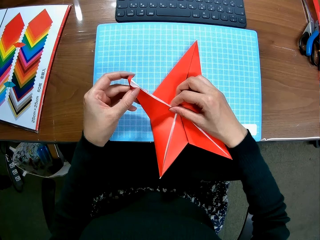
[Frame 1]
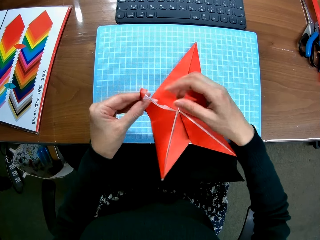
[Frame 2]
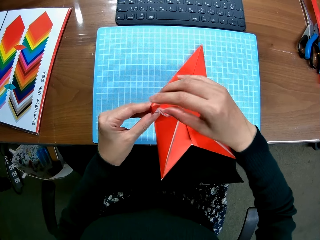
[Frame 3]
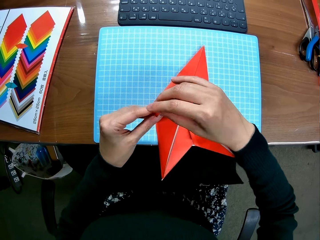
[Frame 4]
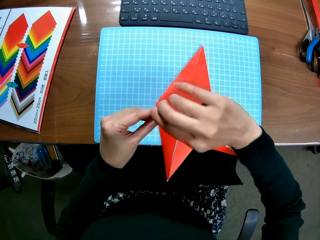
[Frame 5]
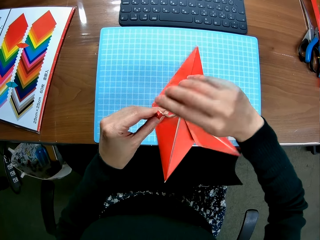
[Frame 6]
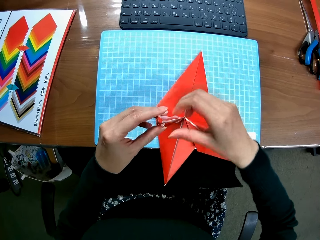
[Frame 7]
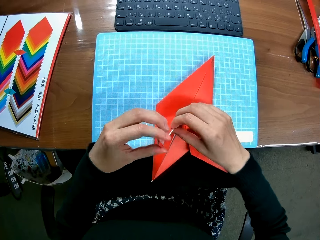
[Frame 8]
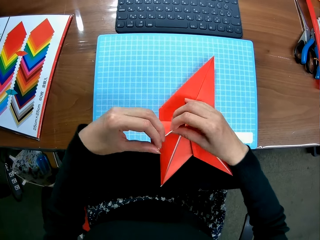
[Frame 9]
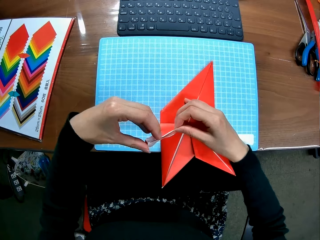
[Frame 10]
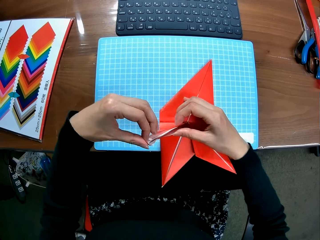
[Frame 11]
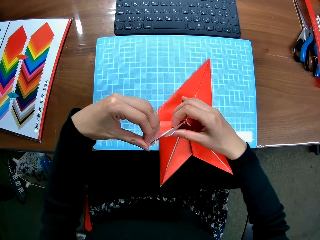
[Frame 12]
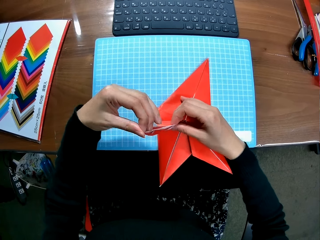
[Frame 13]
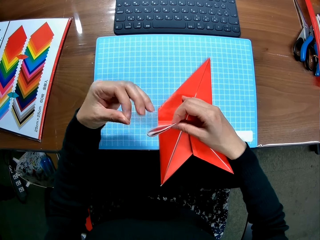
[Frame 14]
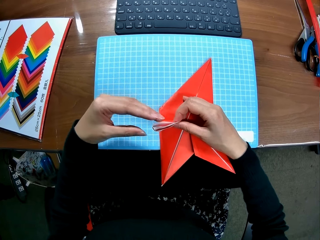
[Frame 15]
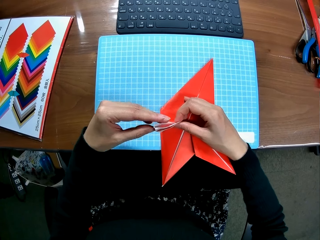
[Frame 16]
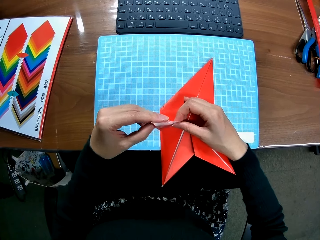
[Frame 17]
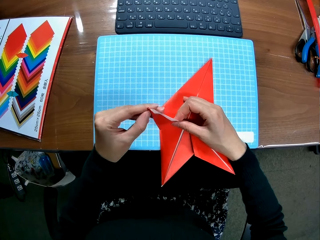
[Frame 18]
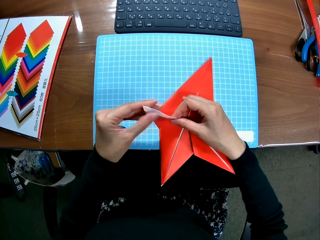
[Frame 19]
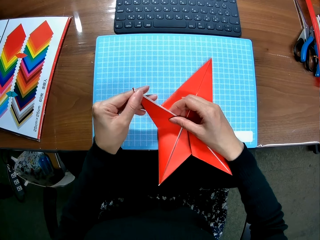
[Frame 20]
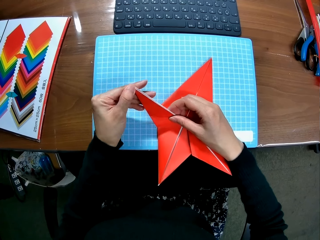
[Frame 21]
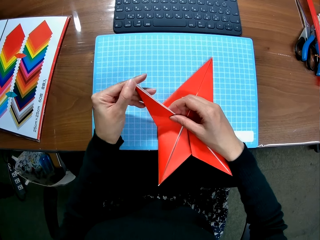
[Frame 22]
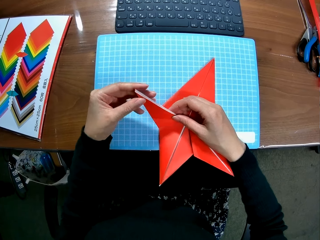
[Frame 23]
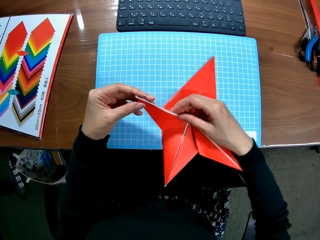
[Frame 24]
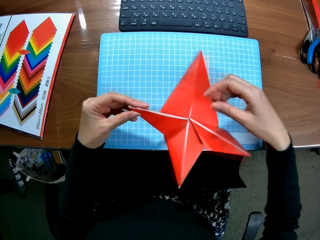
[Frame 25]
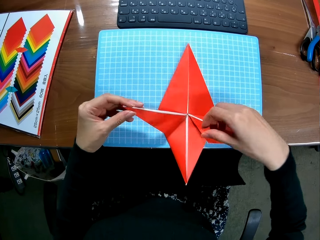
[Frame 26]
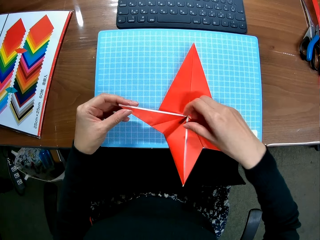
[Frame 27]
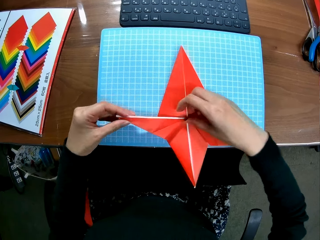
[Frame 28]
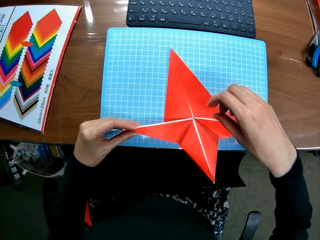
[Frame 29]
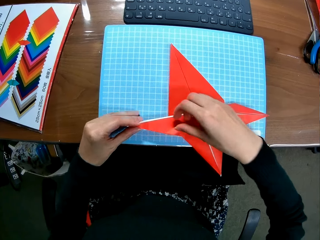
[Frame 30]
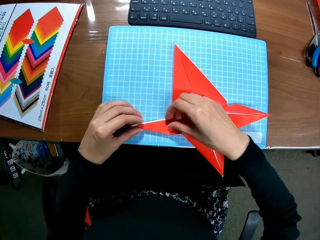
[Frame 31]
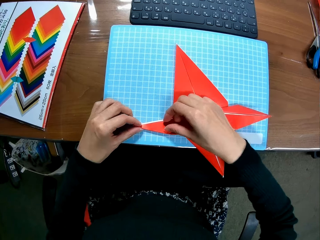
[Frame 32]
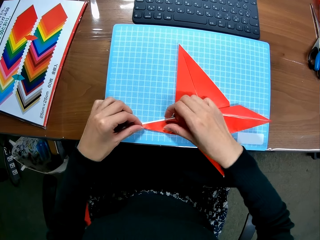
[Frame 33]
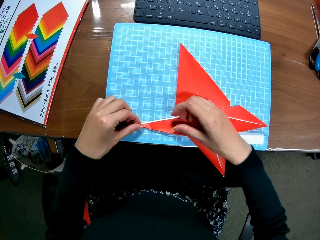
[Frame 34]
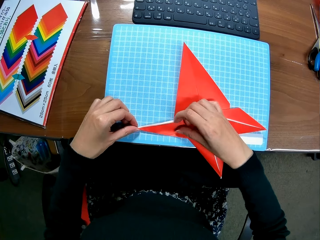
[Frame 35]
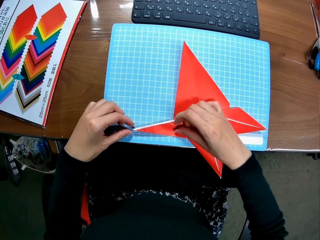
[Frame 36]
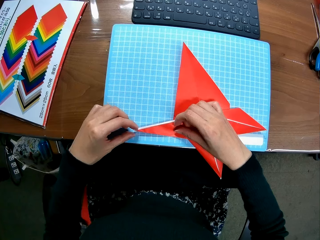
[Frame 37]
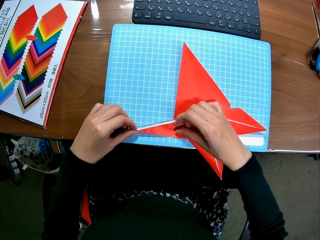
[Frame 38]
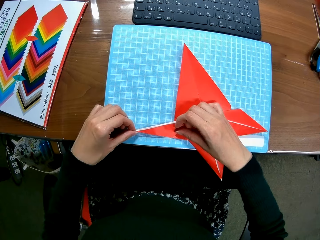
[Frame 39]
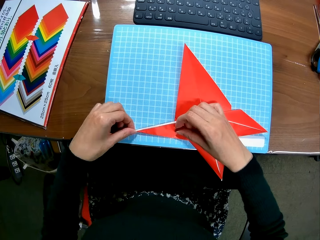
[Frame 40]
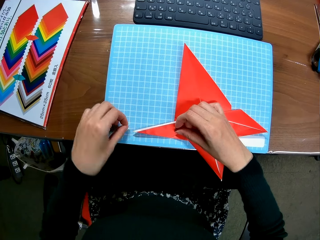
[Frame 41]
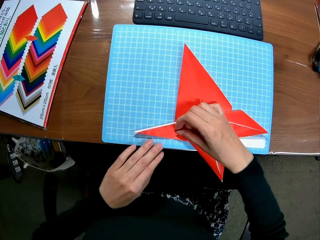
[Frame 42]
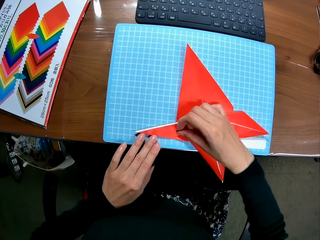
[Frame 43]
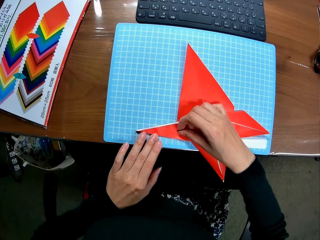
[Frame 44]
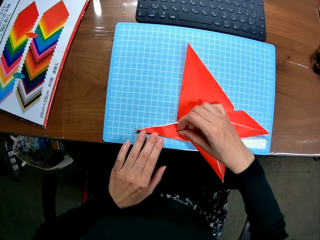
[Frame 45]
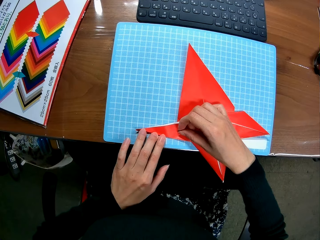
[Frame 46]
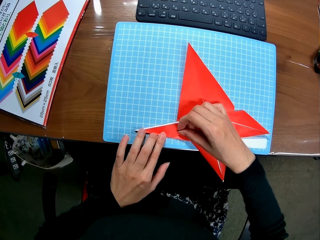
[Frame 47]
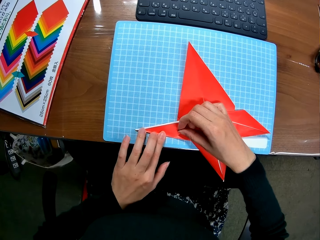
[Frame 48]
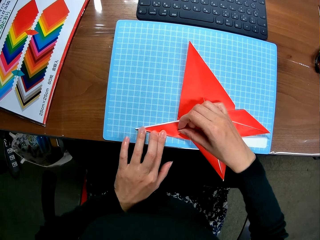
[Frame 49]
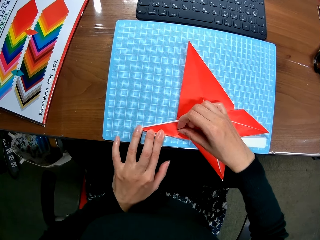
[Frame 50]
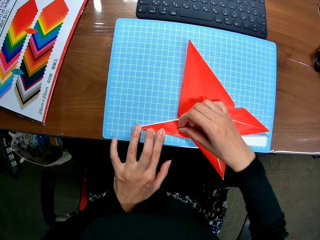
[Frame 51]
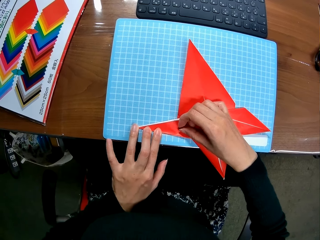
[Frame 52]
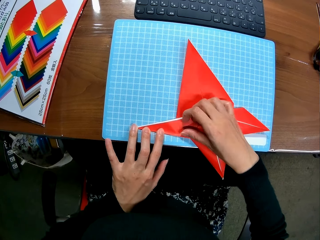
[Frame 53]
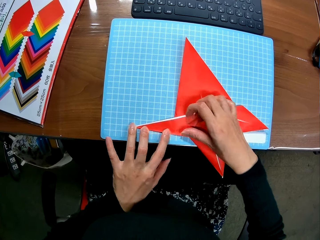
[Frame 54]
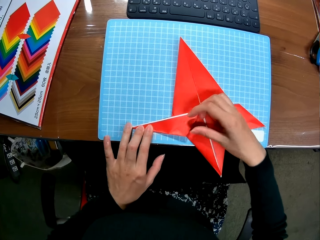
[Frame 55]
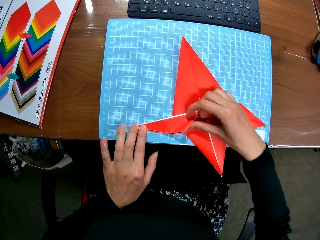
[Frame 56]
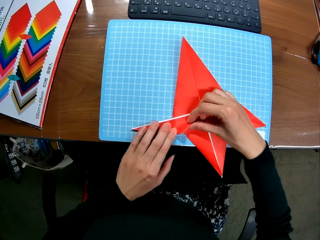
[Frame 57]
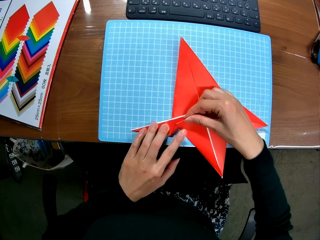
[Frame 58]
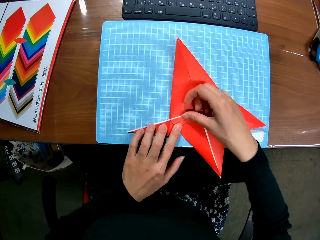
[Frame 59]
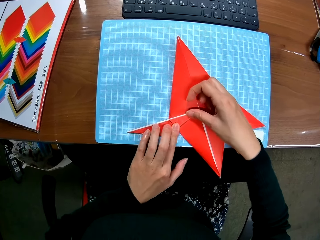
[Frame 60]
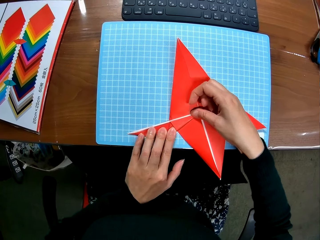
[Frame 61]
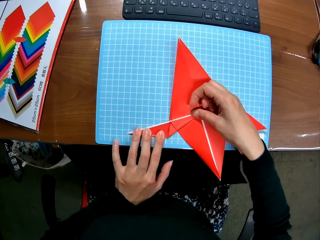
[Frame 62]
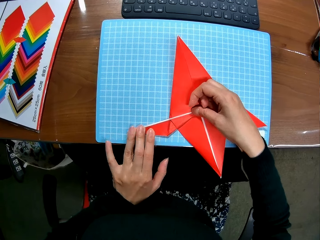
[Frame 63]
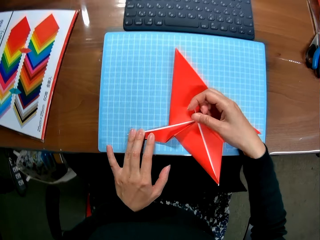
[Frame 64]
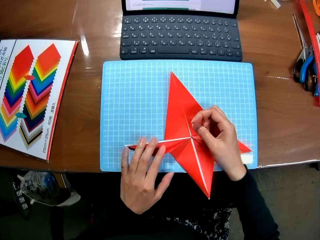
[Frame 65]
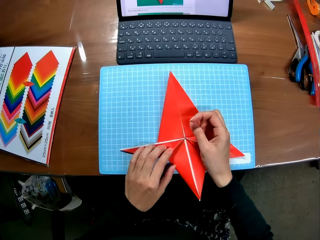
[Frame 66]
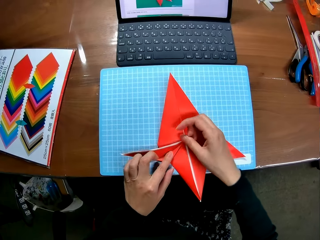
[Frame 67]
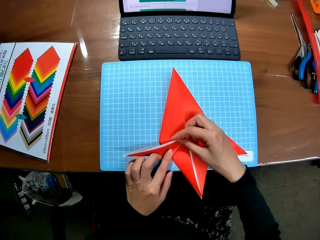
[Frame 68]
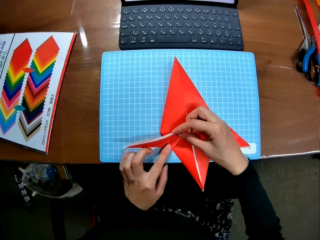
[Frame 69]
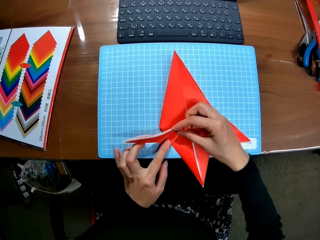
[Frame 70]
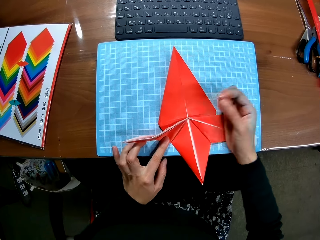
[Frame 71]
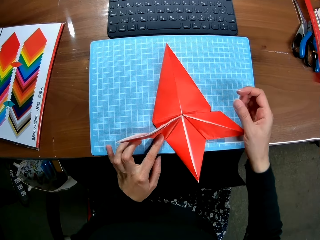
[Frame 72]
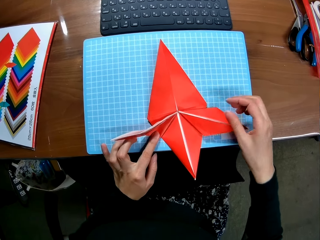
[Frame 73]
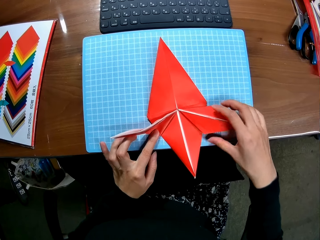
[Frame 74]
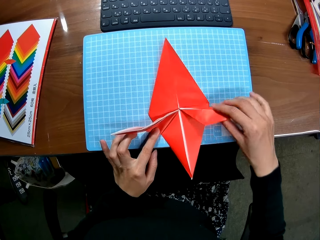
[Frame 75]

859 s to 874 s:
The camera wearer straightens the edges of the paper piece. They fold the crafting paper. They fold the paper piece. They press the crafting paper. They straighten the edges of the paper piece. They fold the paper piece.

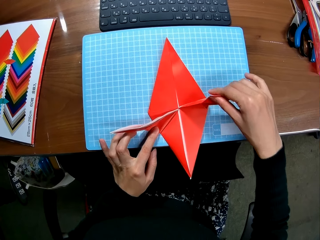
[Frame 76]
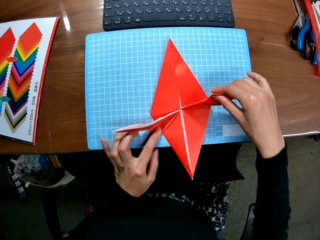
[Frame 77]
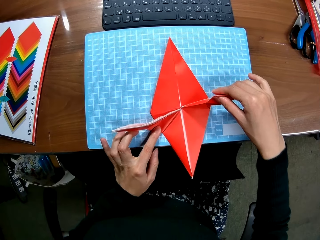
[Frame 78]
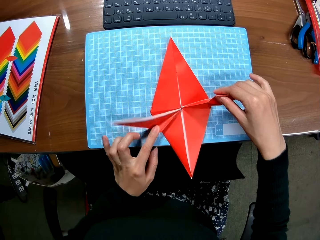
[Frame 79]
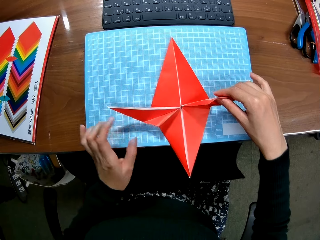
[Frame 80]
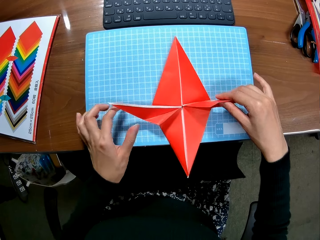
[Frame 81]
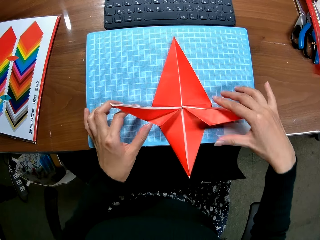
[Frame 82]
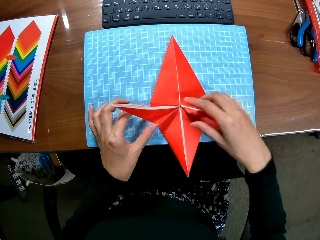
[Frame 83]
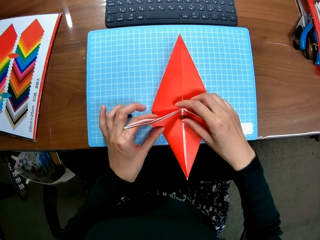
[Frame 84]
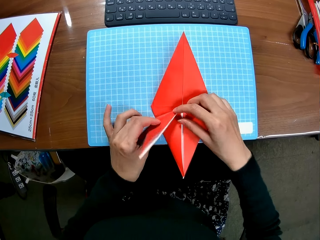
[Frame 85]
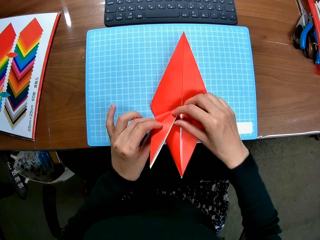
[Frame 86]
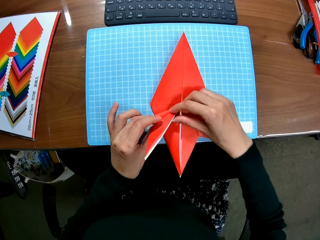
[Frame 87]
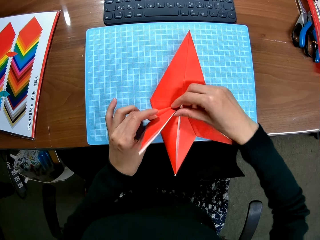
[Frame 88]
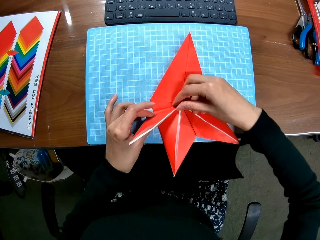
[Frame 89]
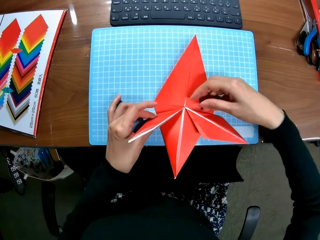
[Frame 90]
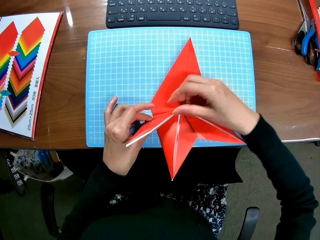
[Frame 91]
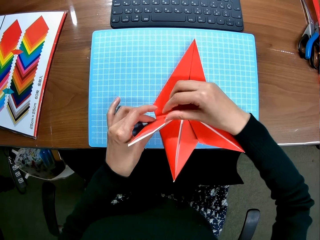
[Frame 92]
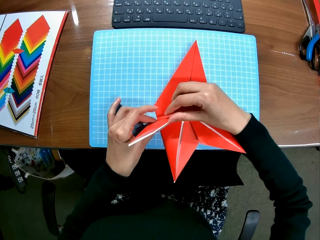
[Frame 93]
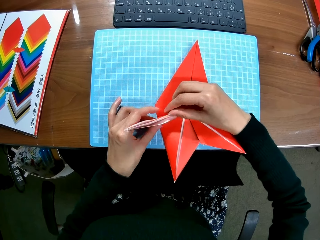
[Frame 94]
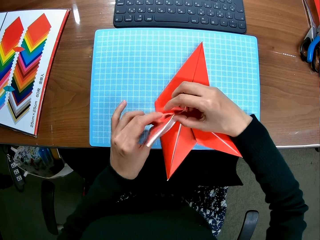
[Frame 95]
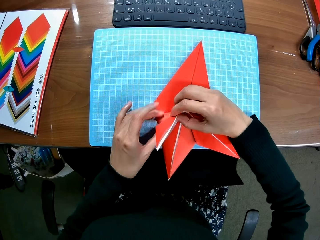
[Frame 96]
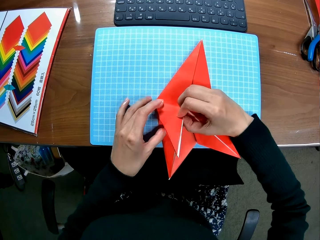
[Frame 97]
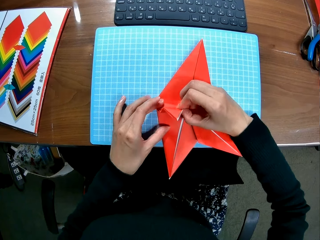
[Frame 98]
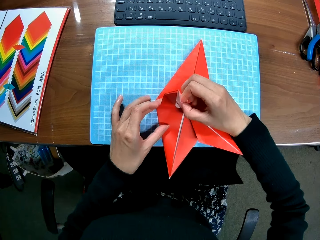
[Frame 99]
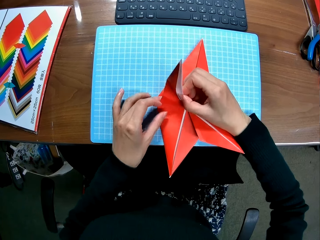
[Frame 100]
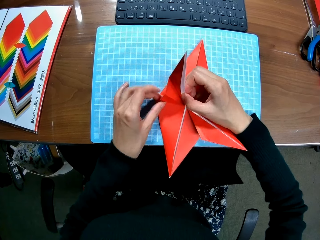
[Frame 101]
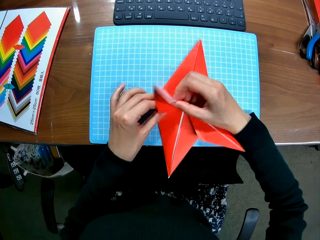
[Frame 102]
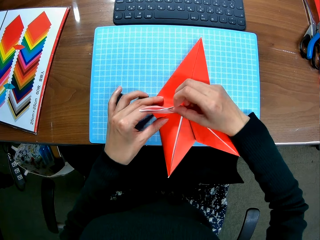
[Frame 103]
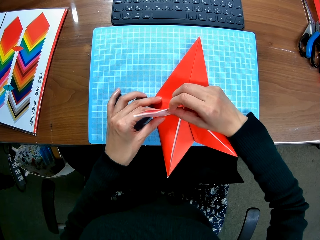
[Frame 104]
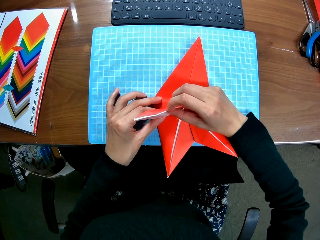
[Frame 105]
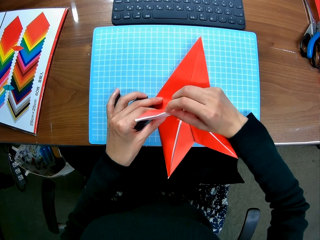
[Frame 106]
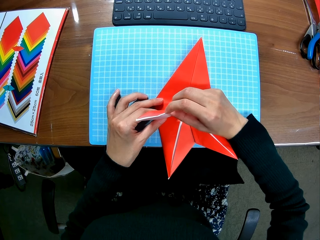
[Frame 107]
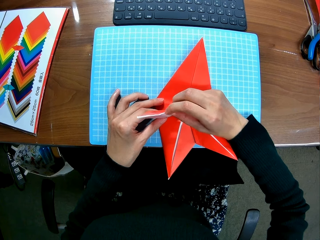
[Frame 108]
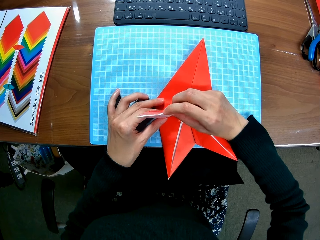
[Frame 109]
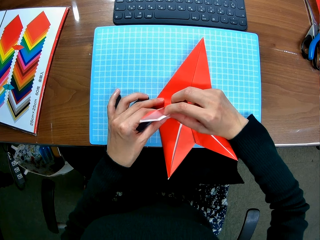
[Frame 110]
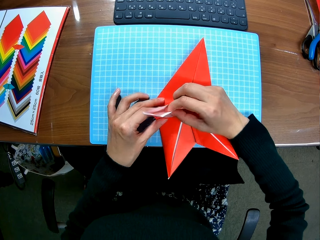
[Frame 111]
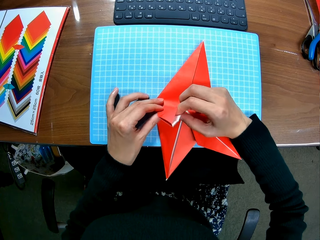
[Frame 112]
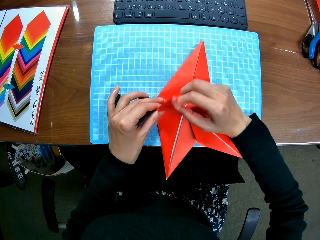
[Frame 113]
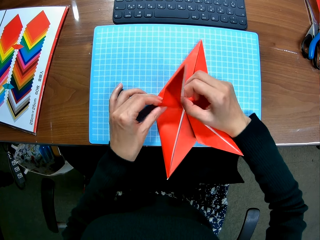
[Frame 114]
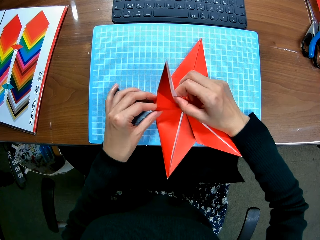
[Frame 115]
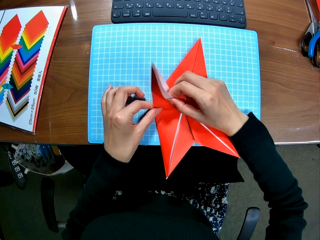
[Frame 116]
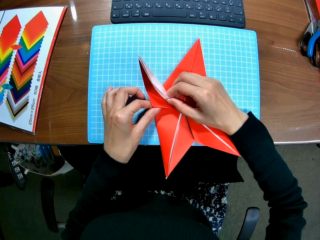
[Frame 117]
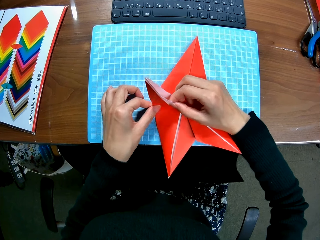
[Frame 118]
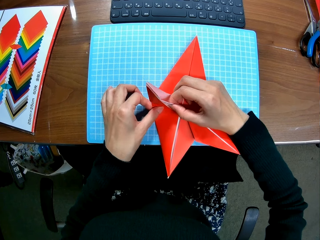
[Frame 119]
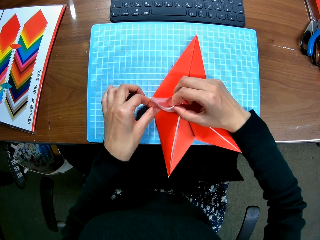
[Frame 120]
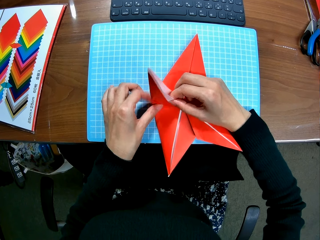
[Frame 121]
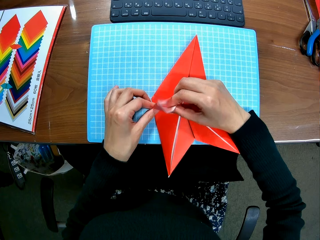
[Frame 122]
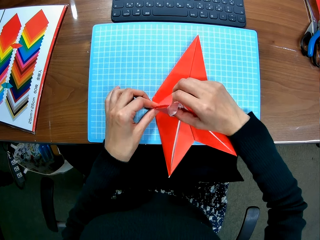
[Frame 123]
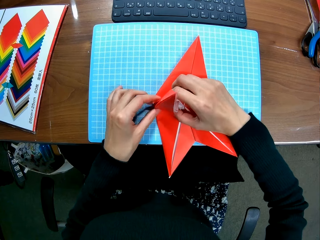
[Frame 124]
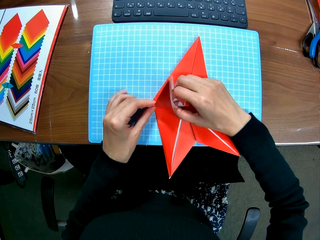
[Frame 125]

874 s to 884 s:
The camera wearer looks at the crafting paper. They fold the crafting paper.
